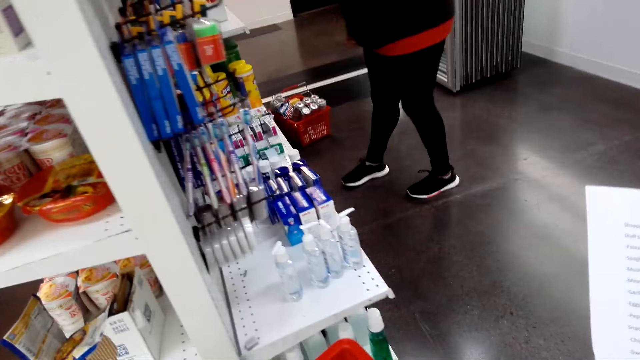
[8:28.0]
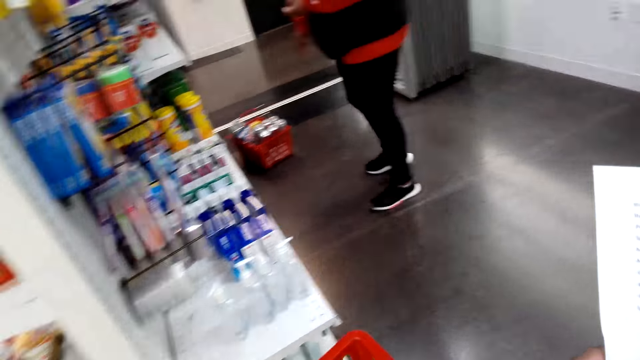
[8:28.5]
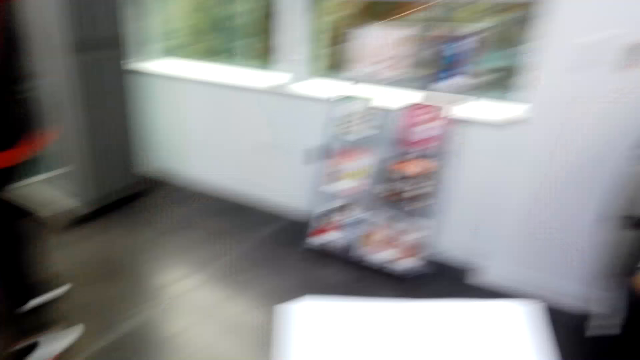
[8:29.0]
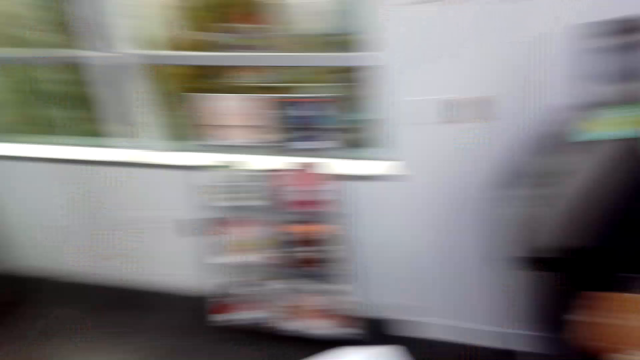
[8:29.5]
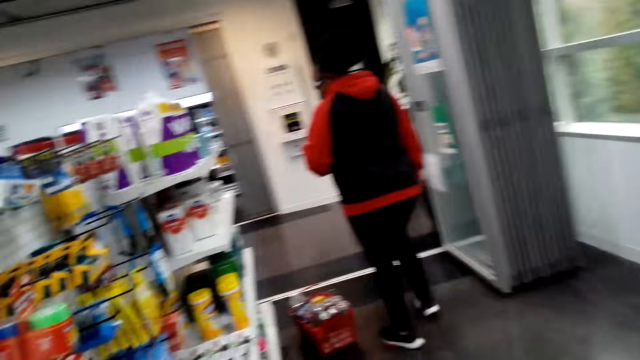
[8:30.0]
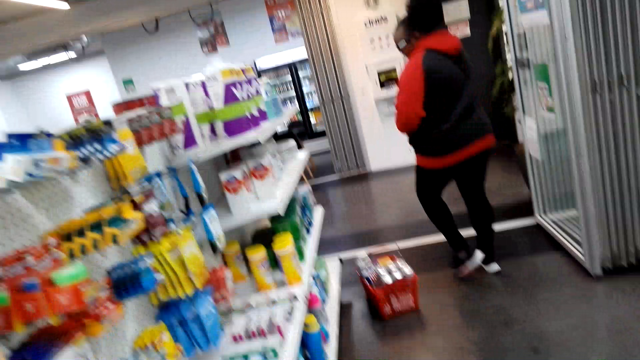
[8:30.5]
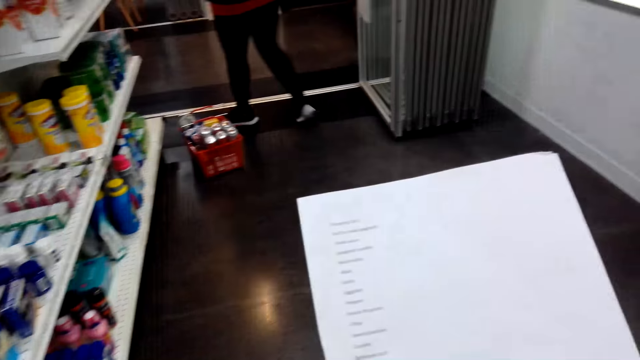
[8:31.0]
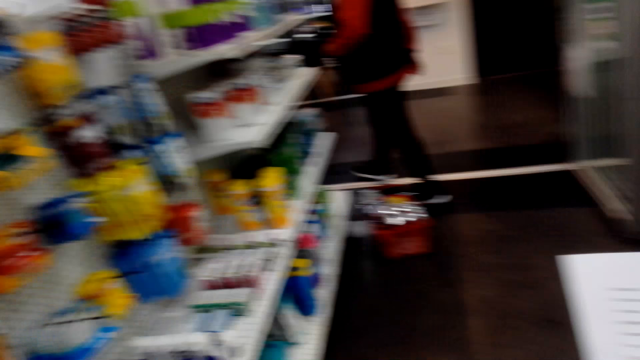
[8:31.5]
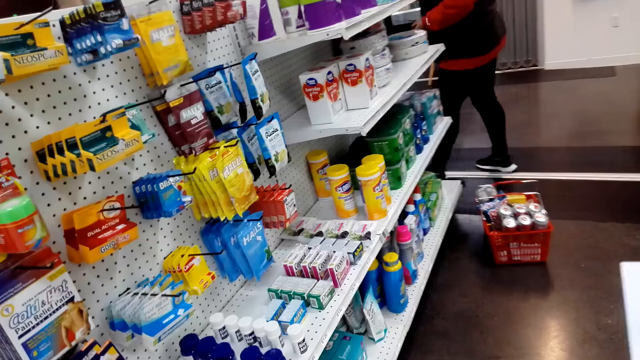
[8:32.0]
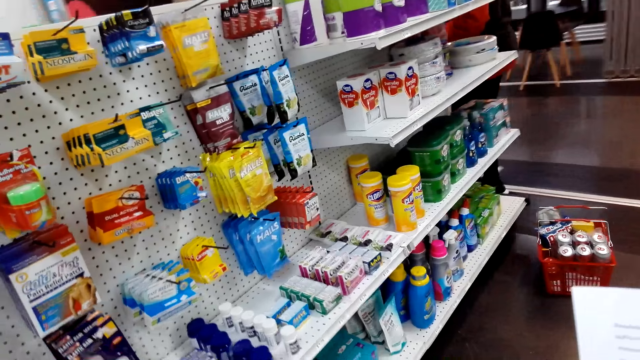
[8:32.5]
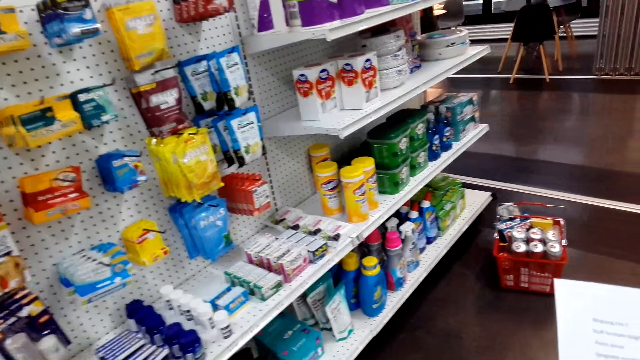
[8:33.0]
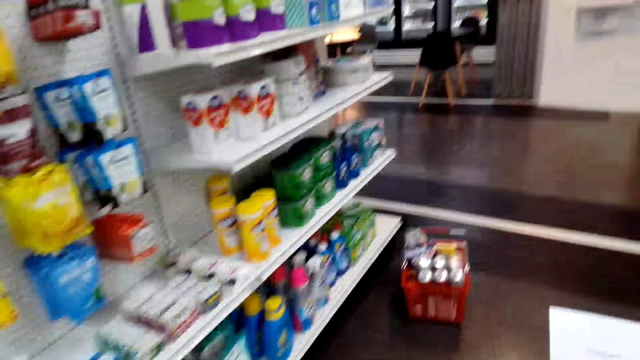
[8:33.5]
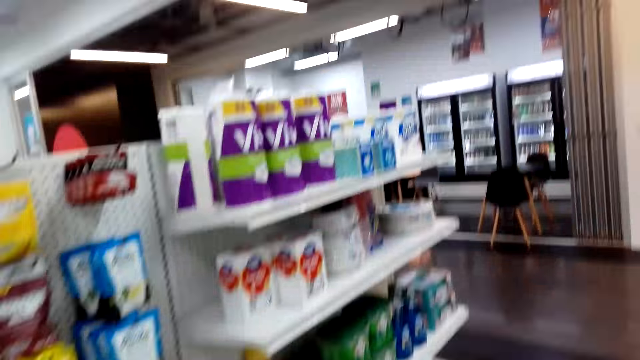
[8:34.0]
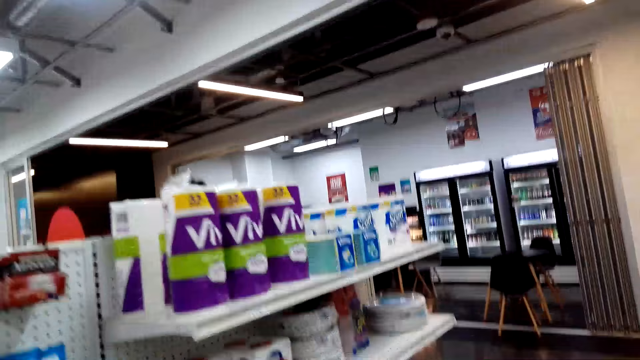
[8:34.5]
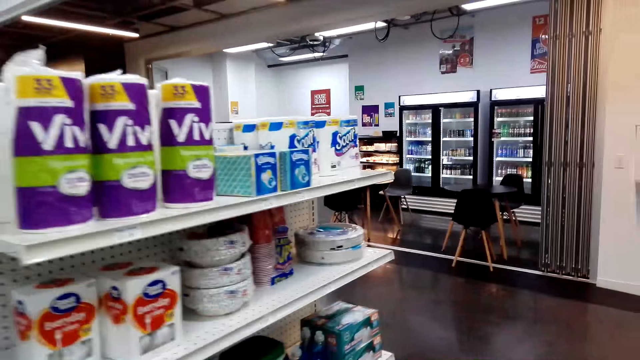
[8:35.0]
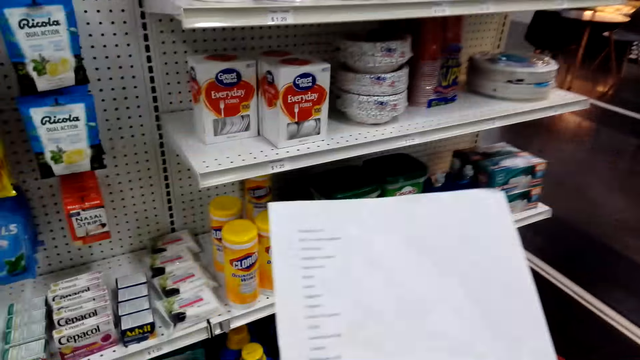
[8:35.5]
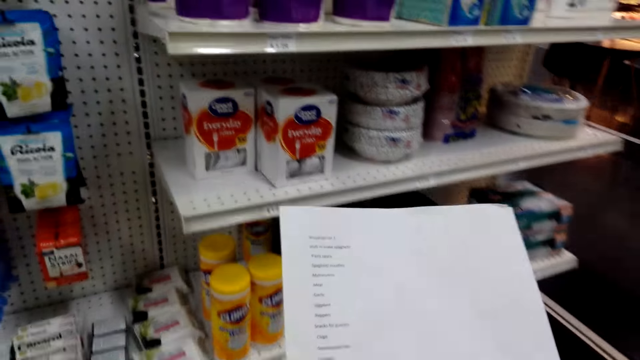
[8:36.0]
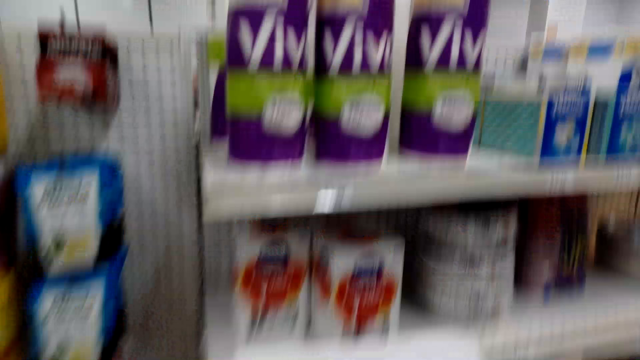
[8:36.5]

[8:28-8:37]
Another lady moves around.

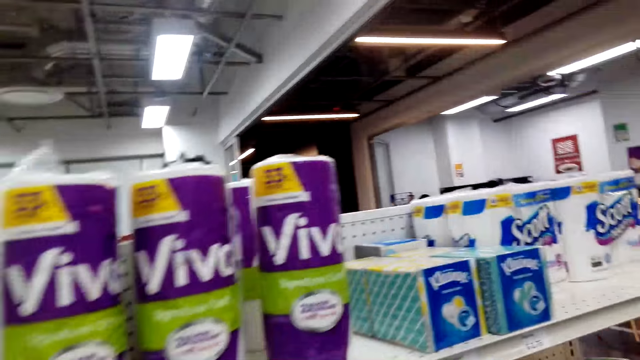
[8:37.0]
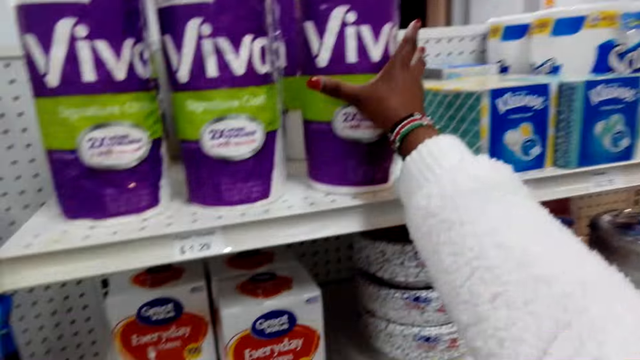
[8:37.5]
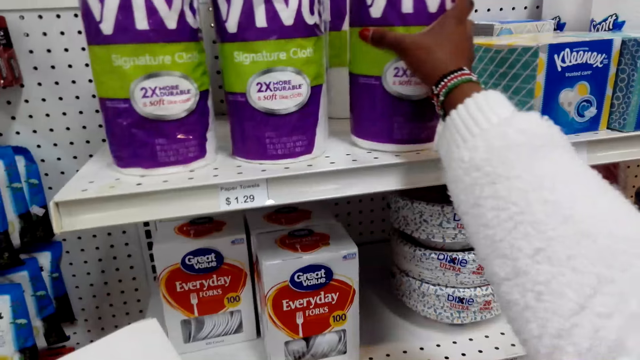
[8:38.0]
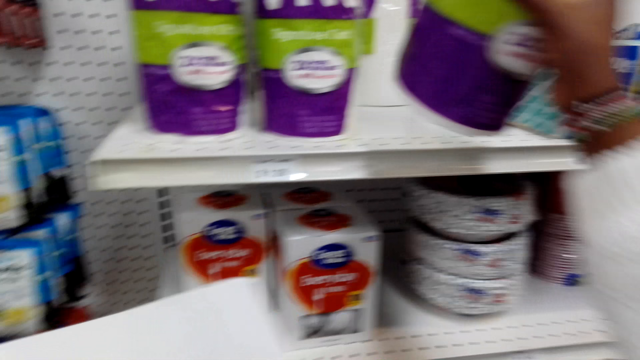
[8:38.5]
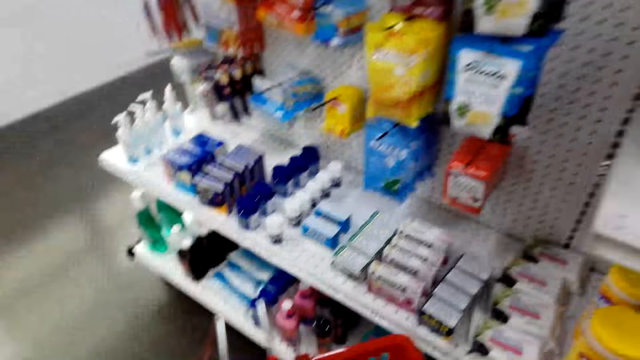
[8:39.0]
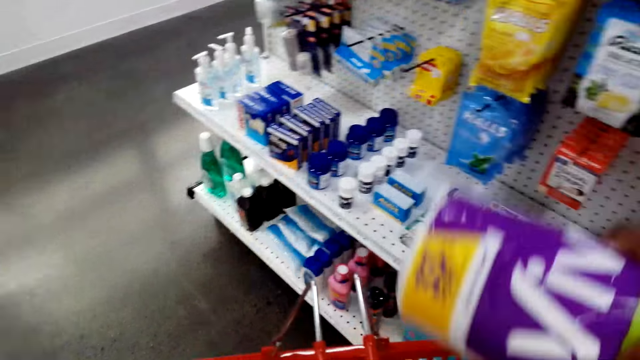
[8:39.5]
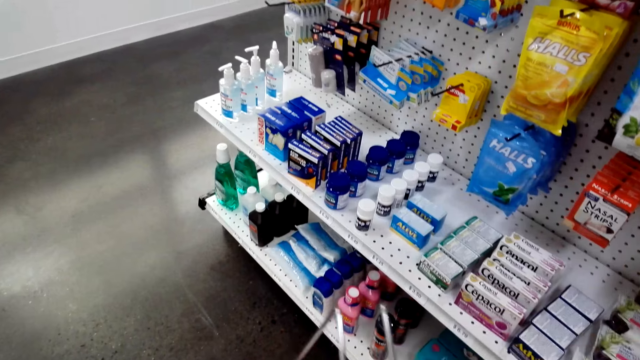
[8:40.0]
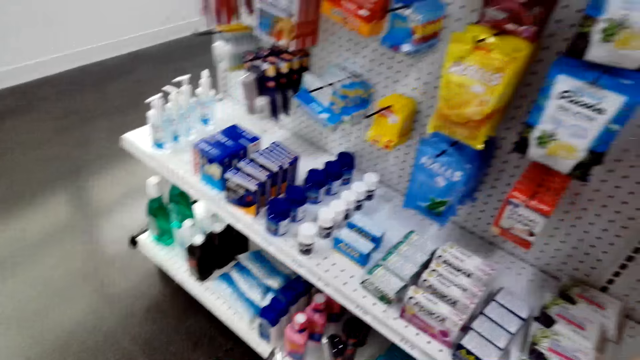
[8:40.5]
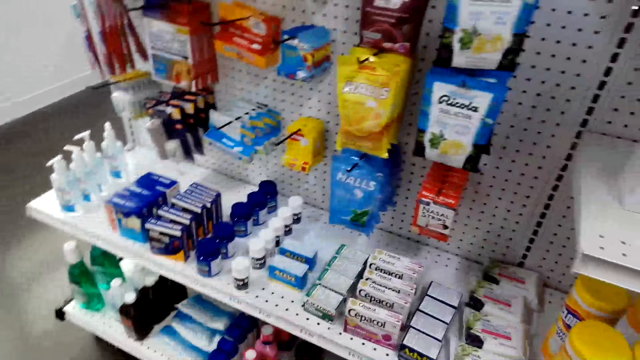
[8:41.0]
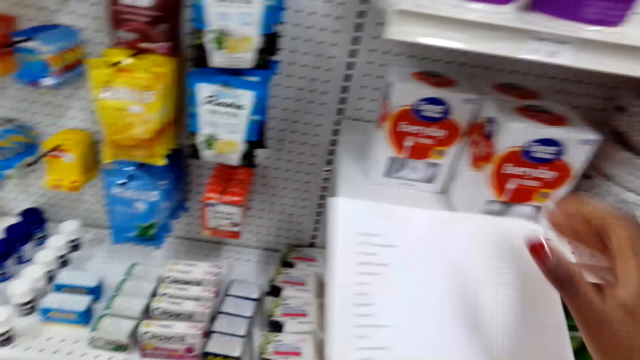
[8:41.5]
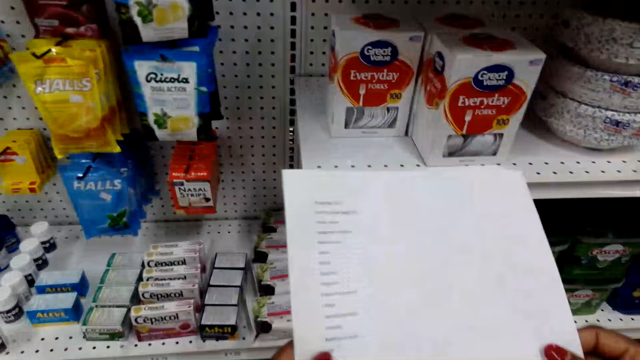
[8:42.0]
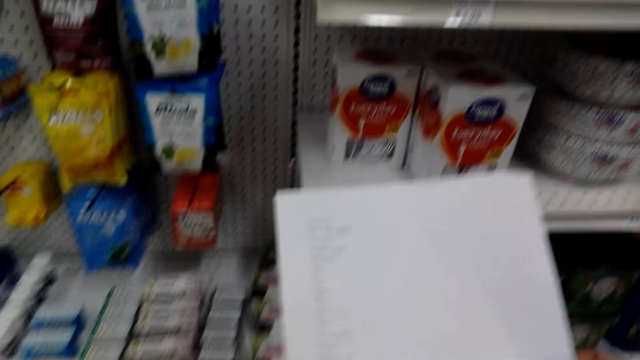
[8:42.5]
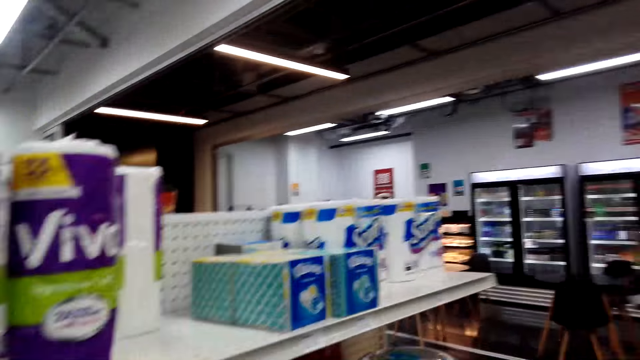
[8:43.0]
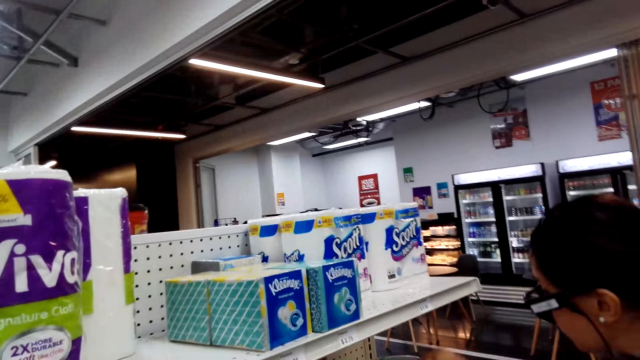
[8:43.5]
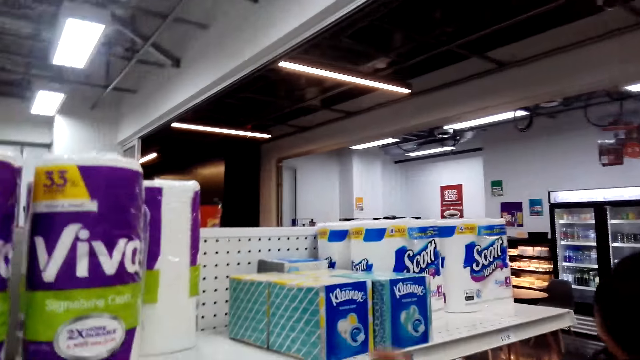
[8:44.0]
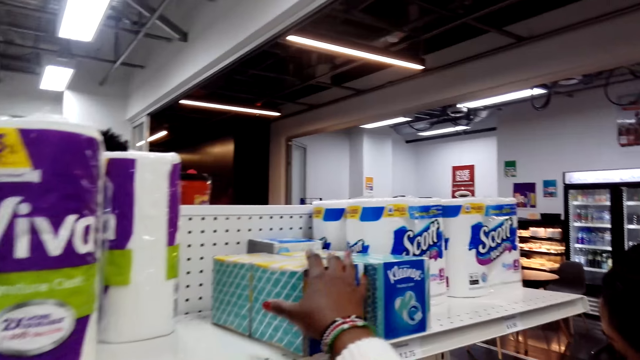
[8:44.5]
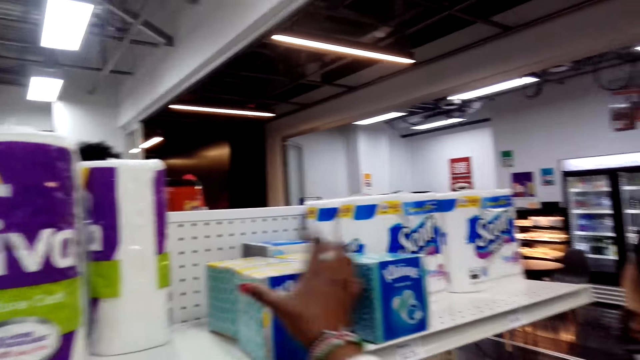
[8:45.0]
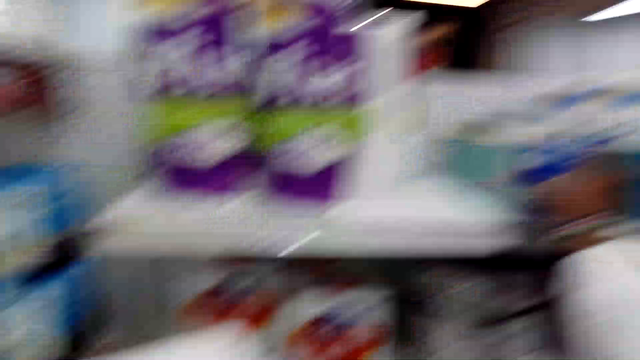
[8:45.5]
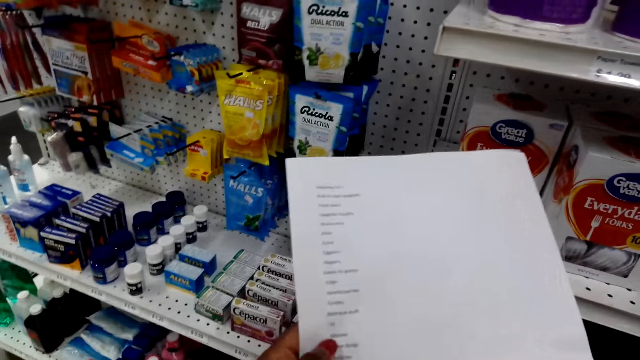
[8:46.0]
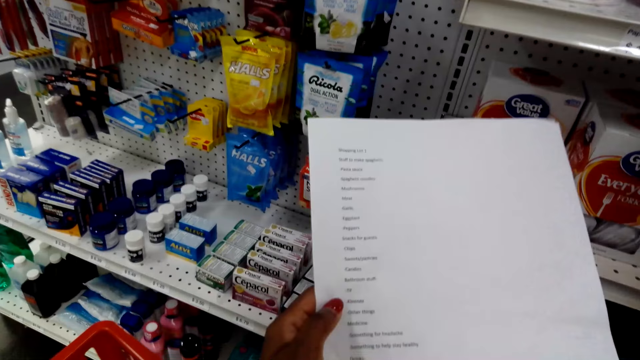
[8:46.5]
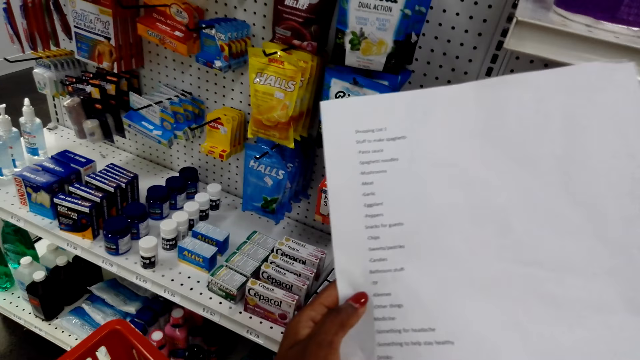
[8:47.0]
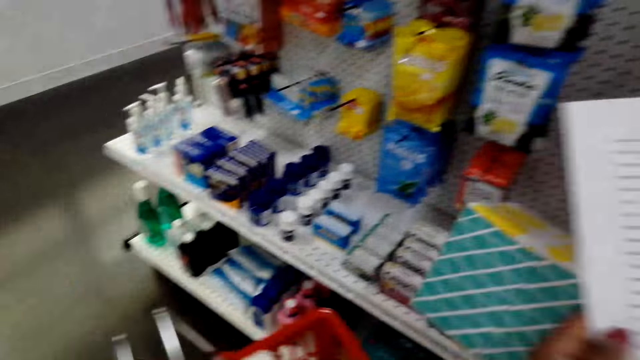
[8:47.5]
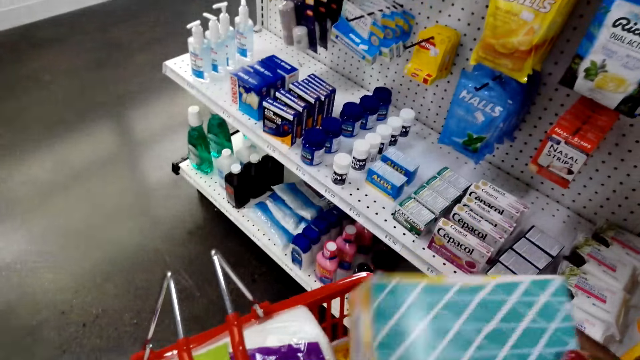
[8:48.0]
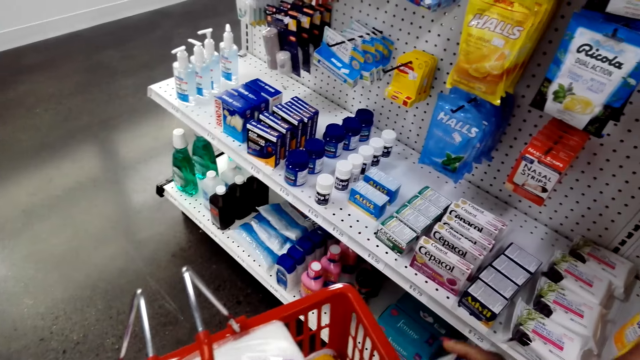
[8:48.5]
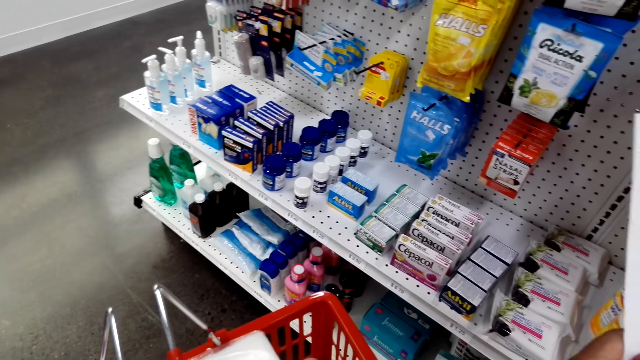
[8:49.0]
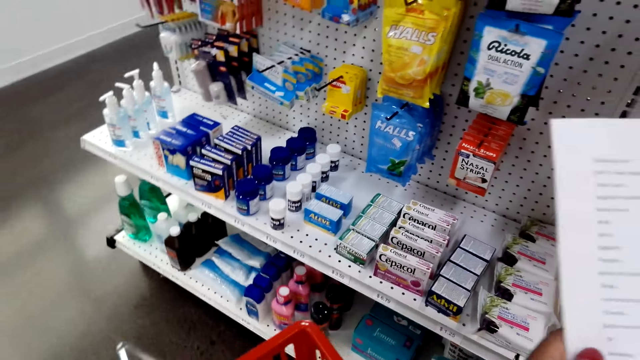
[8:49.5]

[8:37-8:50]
The camera wearer picks the toilet rolls. They put the toilet rolls in the shopping basket. They look at the shopping list. They look at the items on the shelf. They pick the plastic package. They look at the paper. They put the plastic package in the shopping basket.
